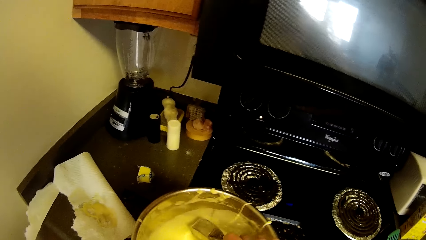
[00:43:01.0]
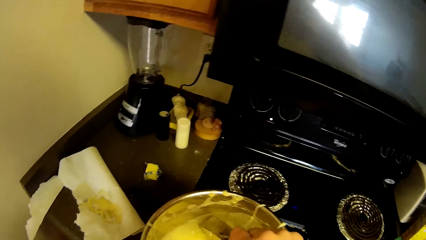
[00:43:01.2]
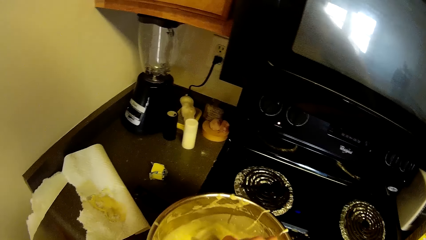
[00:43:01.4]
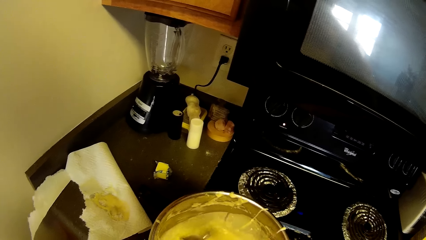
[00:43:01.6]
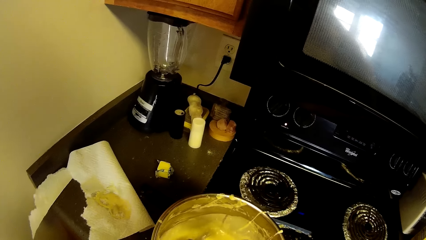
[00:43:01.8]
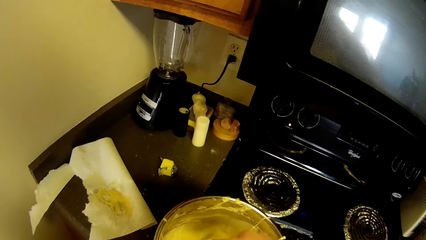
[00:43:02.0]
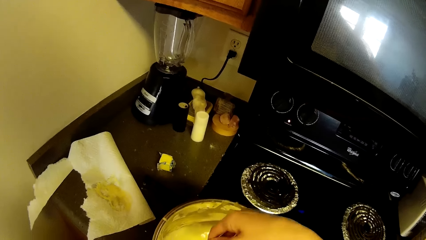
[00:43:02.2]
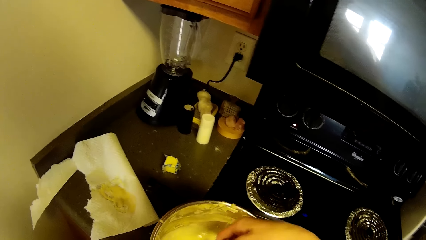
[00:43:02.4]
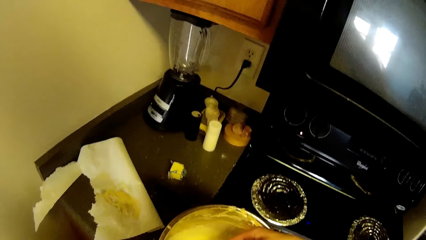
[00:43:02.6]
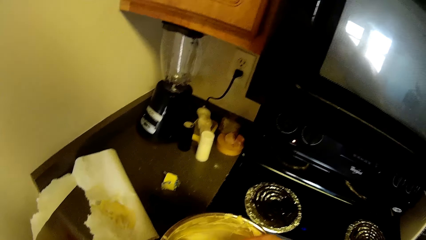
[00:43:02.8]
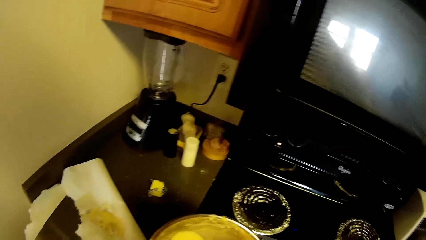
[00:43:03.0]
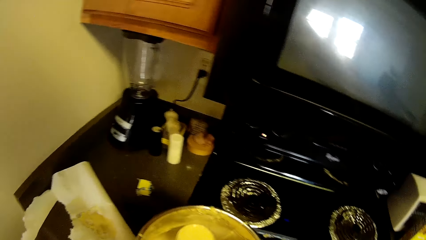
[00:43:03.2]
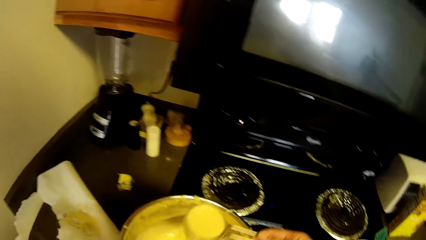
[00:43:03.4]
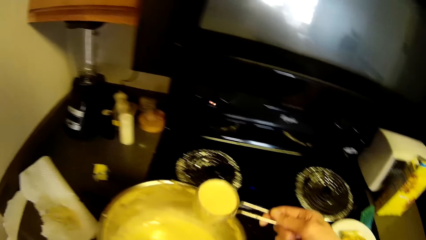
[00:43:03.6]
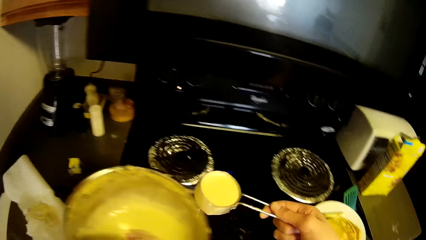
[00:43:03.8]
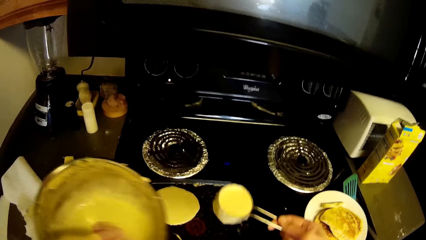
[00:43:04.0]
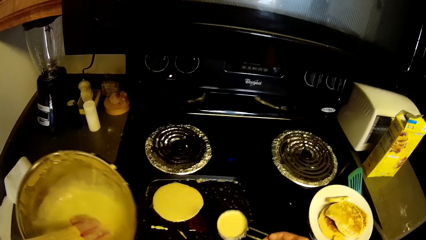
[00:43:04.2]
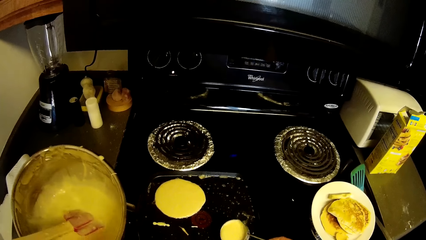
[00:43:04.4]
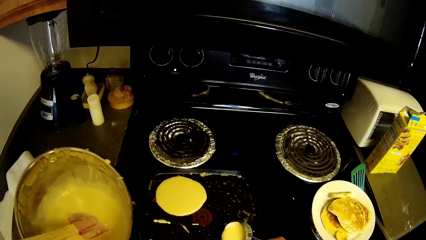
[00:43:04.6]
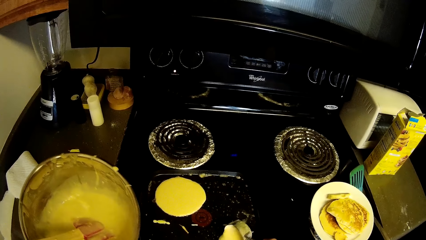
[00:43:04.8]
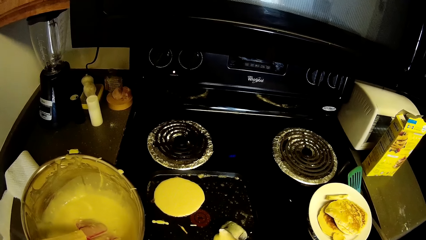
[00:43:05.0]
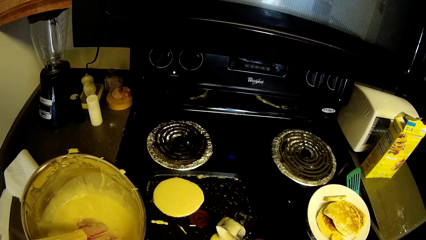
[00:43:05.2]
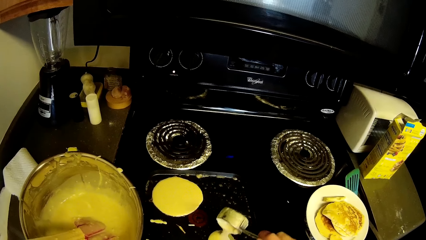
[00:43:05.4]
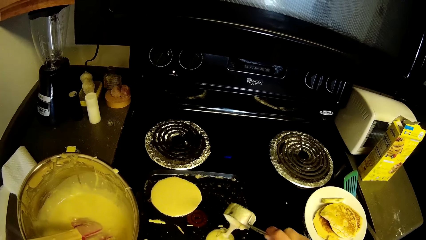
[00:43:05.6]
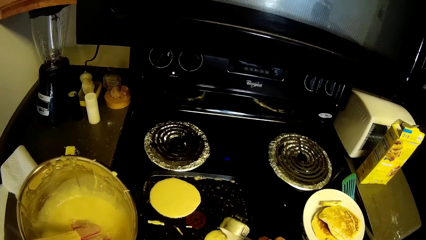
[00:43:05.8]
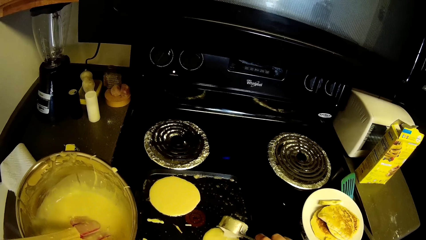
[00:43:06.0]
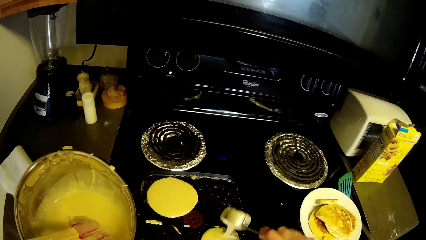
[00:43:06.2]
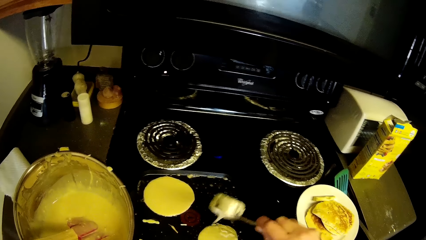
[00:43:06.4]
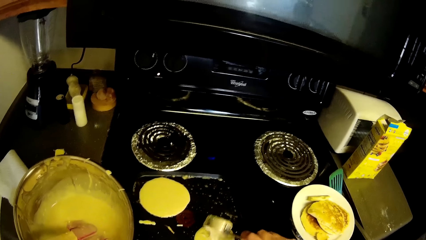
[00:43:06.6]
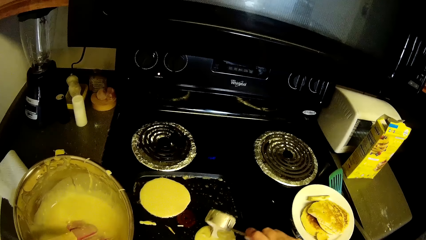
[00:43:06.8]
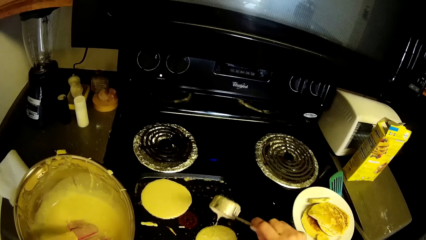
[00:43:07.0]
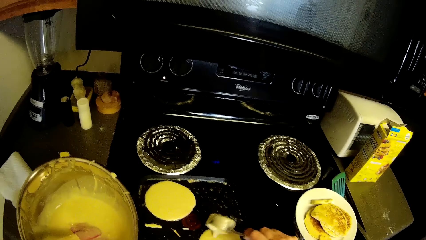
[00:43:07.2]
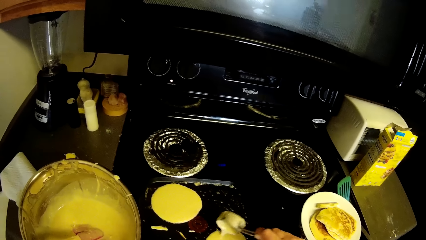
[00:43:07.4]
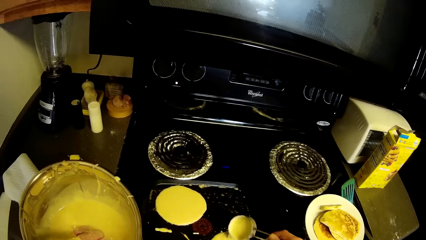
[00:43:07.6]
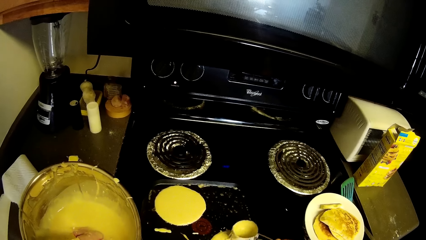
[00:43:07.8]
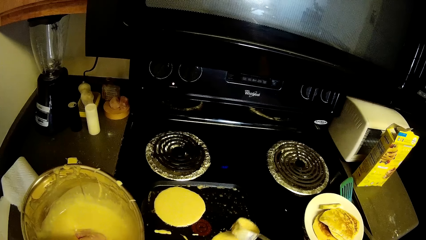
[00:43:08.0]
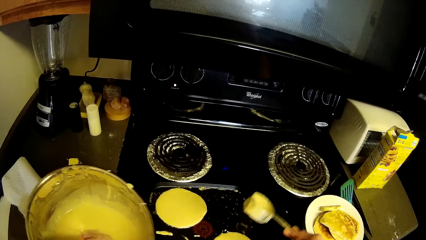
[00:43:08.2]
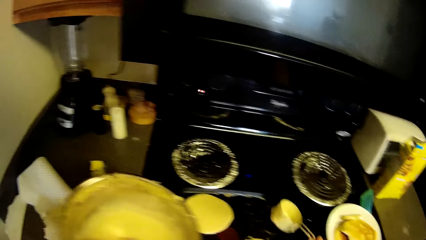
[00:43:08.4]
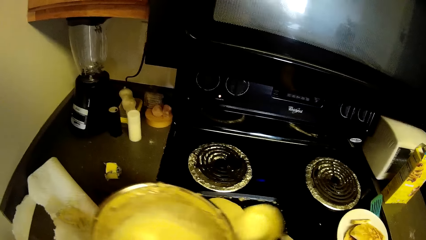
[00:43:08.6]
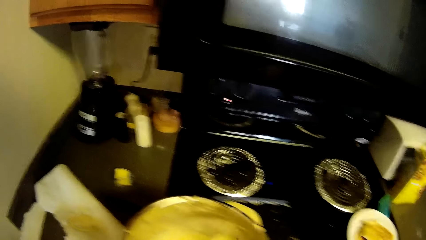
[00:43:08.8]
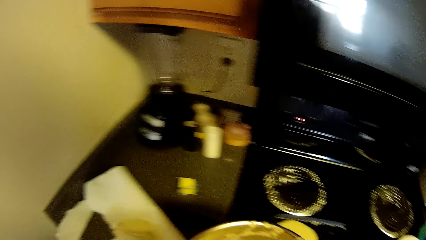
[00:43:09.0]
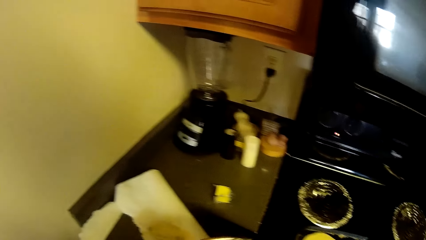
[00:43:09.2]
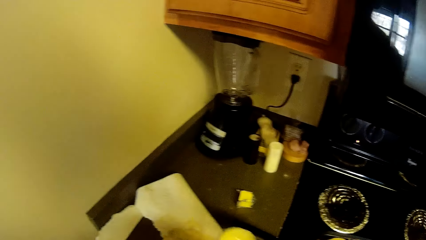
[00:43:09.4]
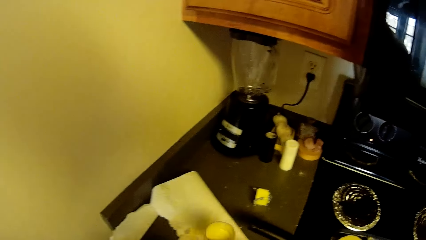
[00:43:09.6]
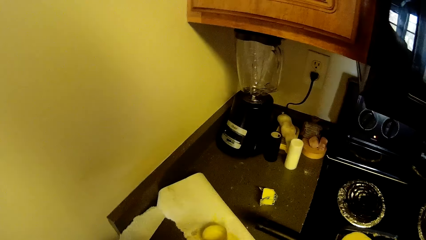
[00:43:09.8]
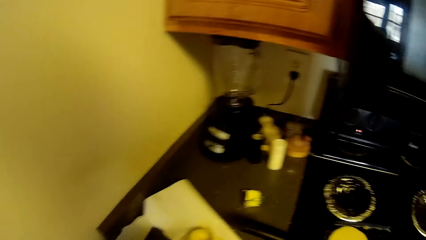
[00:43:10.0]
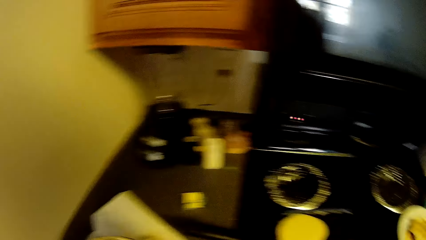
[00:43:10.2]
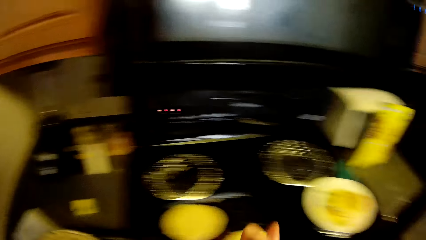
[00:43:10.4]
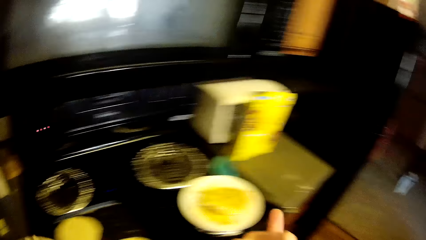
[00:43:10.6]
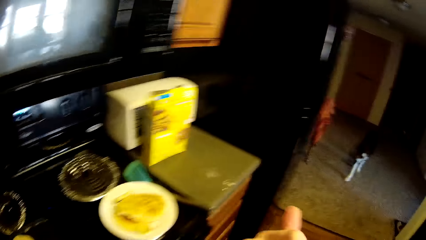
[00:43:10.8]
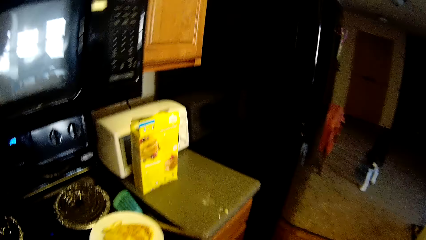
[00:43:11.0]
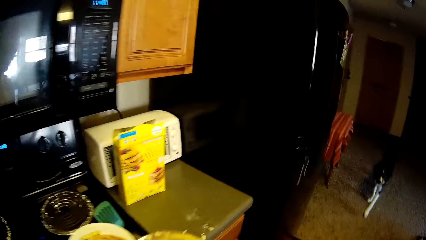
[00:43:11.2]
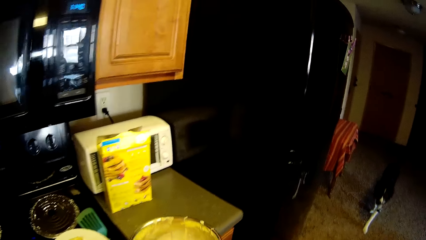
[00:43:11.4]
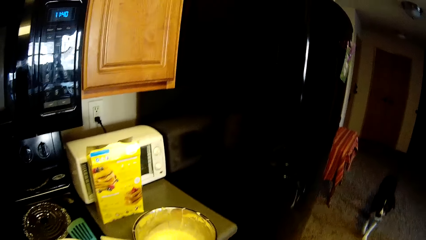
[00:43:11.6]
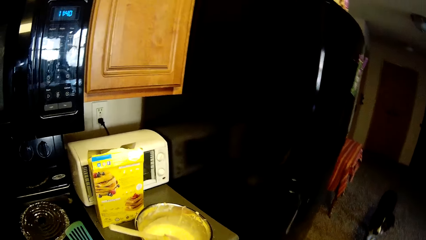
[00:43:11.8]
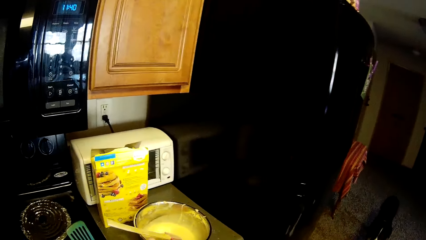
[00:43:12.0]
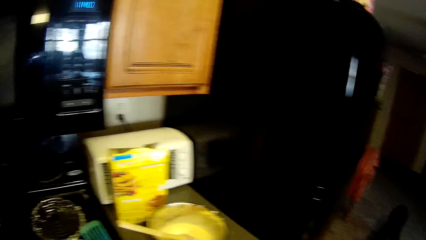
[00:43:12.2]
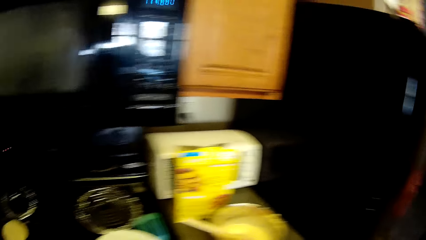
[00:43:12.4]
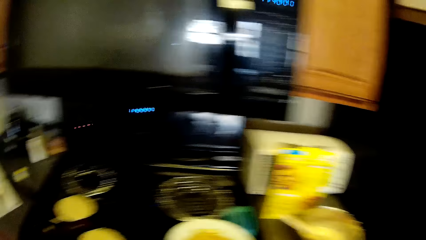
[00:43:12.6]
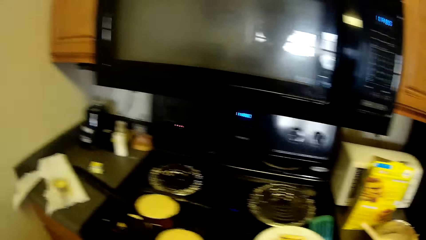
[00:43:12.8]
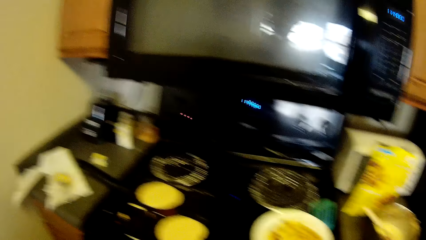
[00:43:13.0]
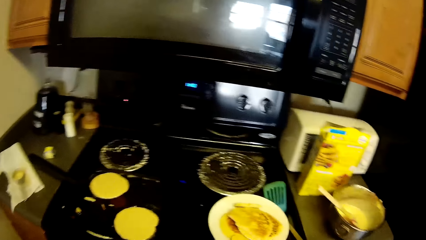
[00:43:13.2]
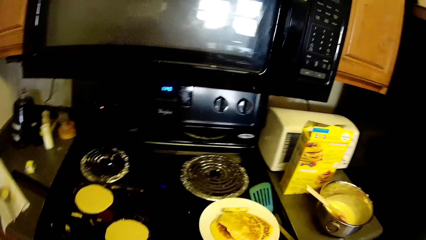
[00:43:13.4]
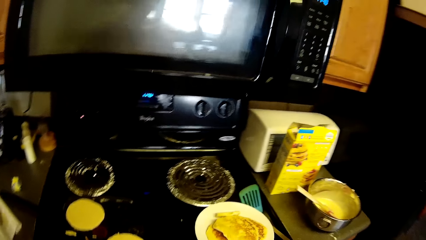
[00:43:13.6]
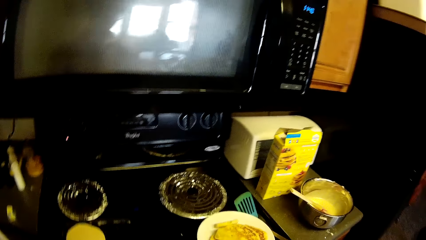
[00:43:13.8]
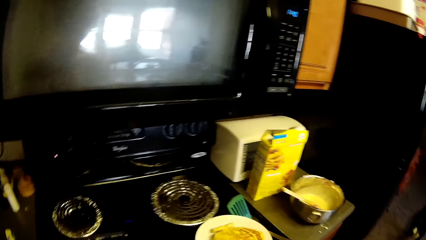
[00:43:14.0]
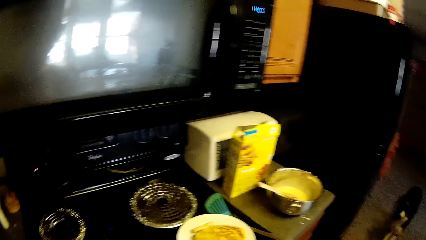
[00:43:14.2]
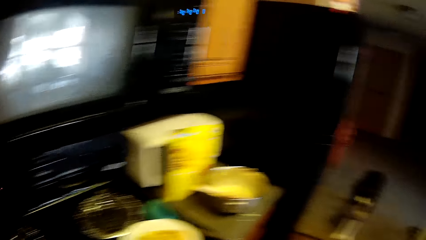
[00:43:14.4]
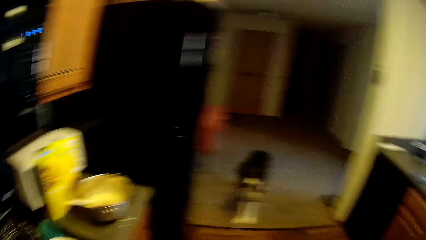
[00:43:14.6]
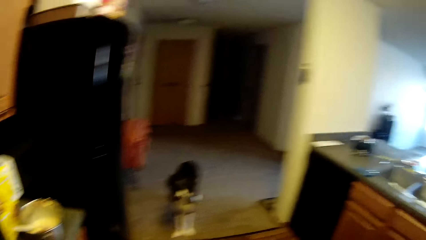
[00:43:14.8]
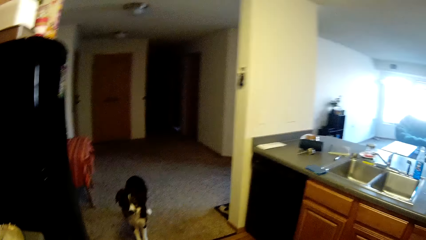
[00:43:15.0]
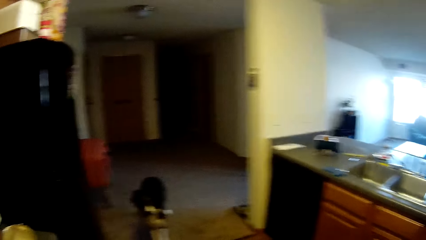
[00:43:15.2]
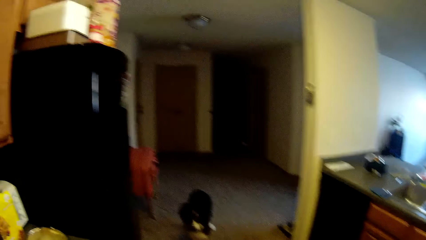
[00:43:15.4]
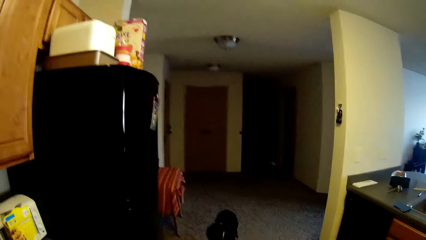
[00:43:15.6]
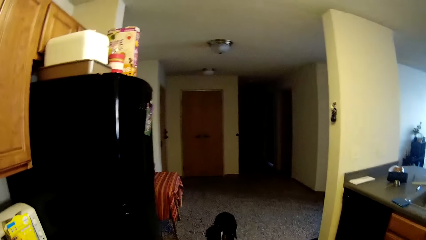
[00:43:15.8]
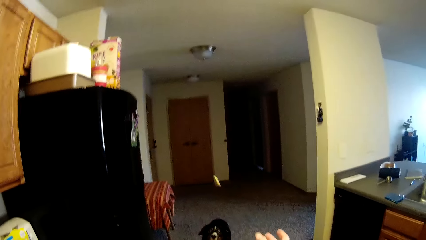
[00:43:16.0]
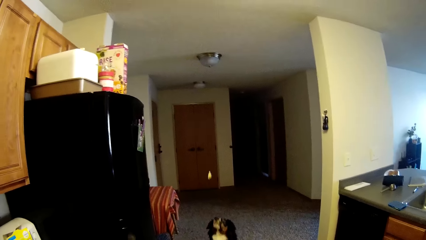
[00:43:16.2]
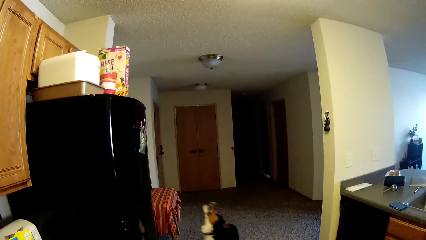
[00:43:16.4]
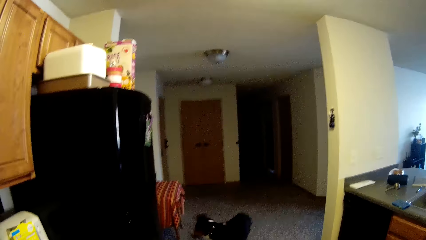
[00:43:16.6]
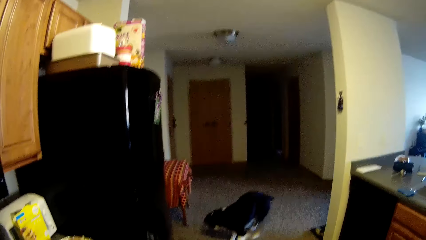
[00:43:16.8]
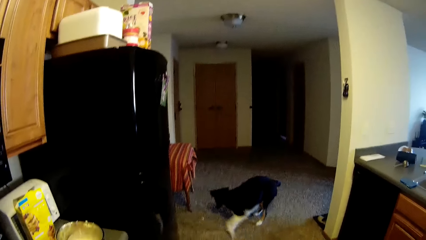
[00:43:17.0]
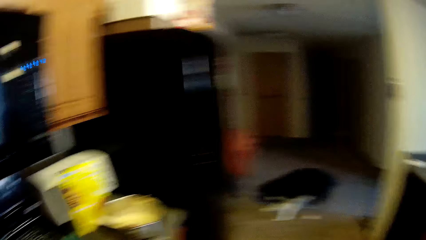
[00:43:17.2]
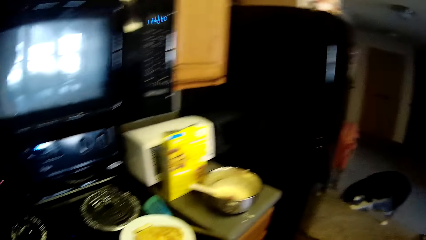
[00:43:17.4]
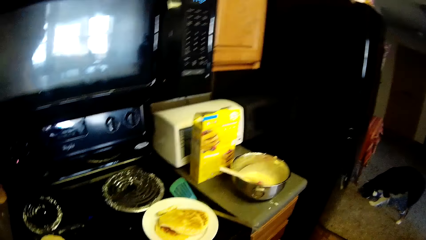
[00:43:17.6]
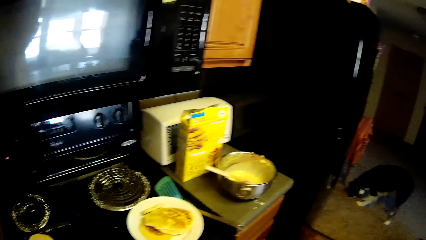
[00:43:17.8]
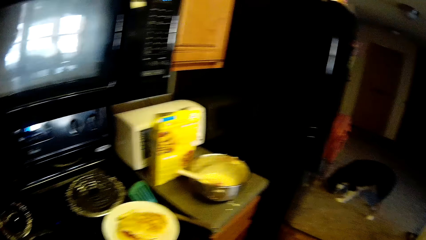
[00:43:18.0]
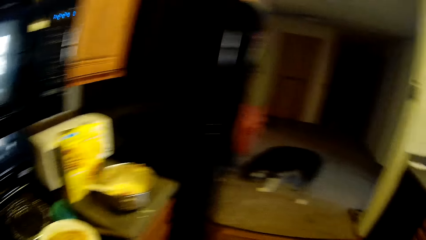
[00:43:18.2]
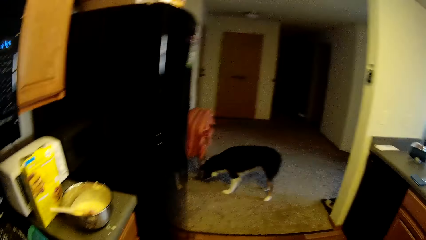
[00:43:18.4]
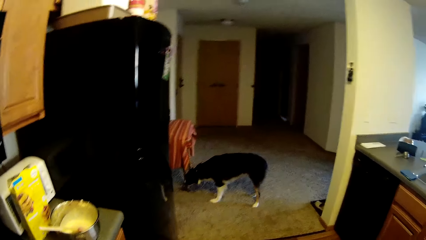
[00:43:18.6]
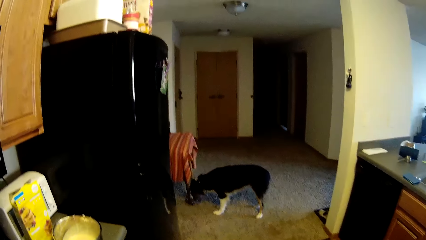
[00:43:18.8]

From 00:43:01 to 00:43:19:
The camera wearer scoops the pancake batter from the bowl with the scoop spoon. They pour the pancake batter in the pan with the scoop spoon. They drop the scoop spoon on the kitchen napkin. They drop the bowl of pancake batter on the kitchen cabinet. They throw the pancake to their dog.
